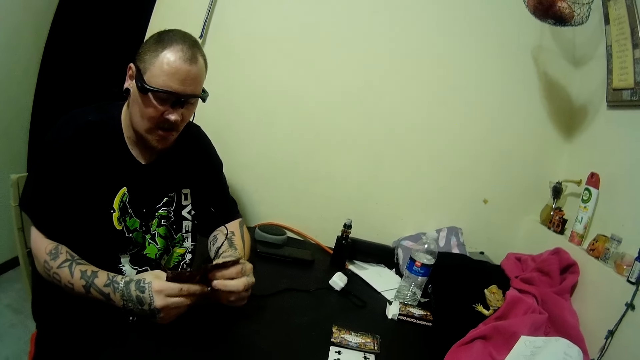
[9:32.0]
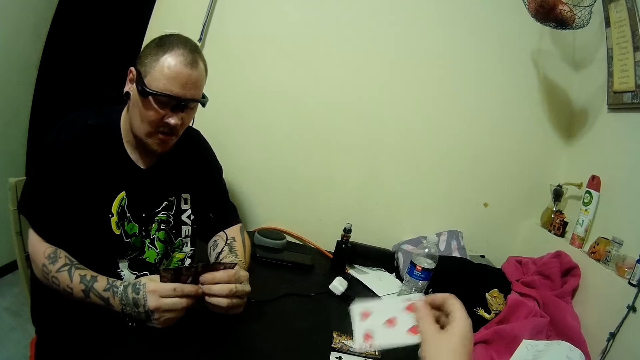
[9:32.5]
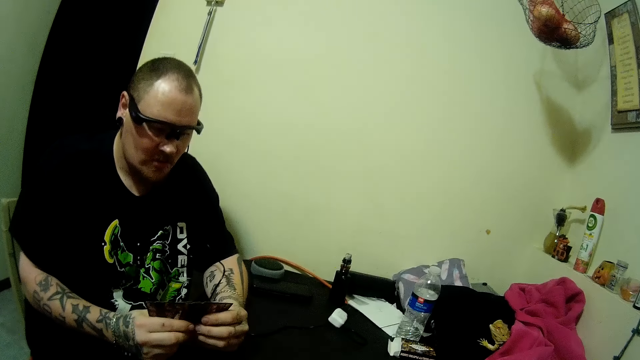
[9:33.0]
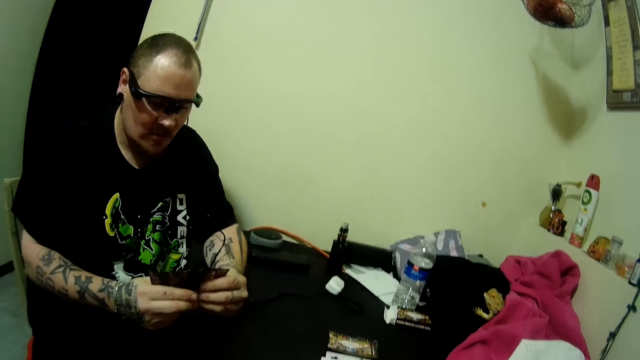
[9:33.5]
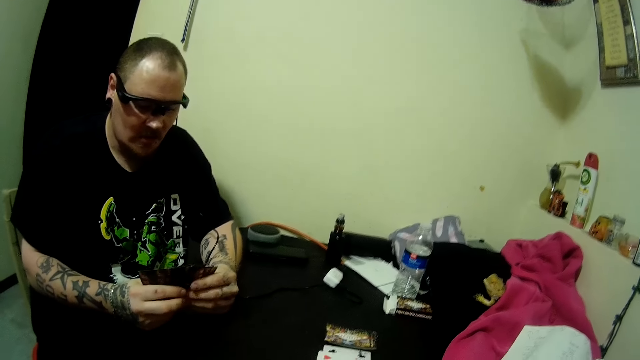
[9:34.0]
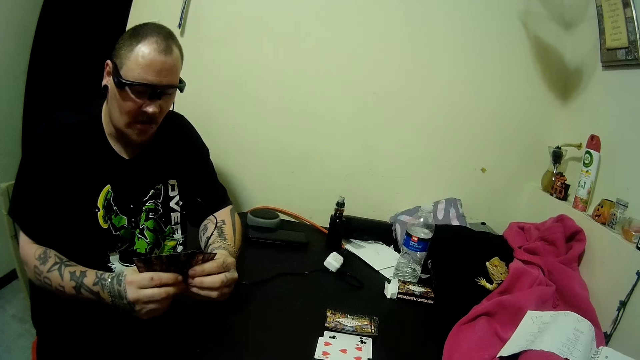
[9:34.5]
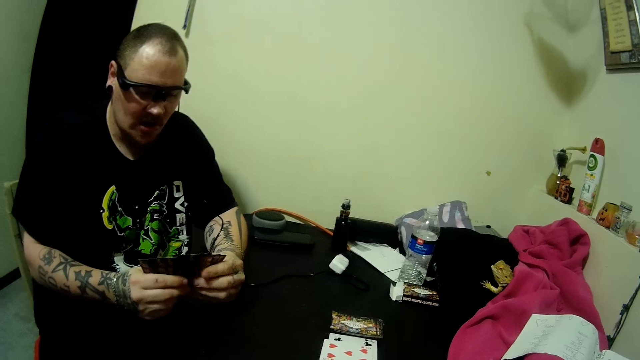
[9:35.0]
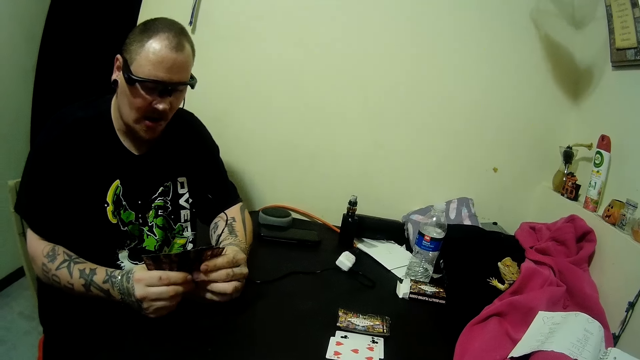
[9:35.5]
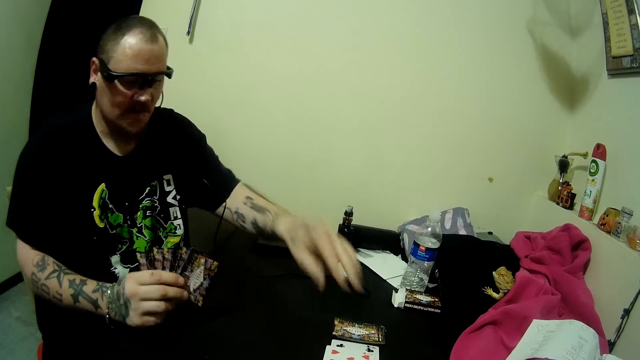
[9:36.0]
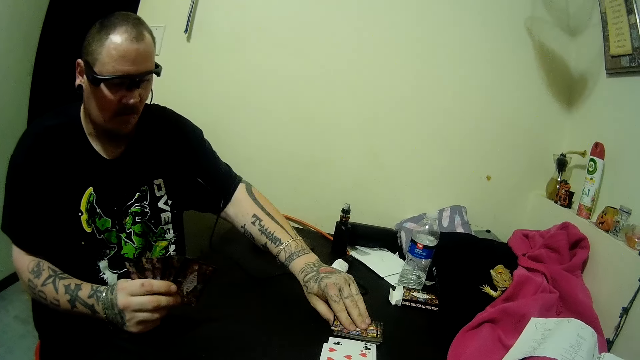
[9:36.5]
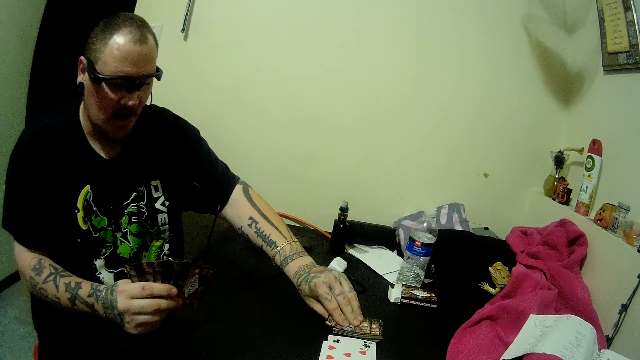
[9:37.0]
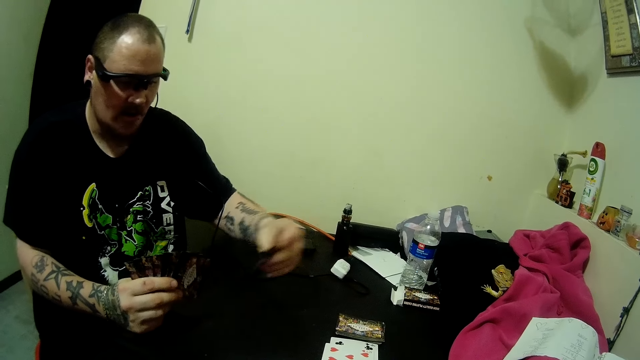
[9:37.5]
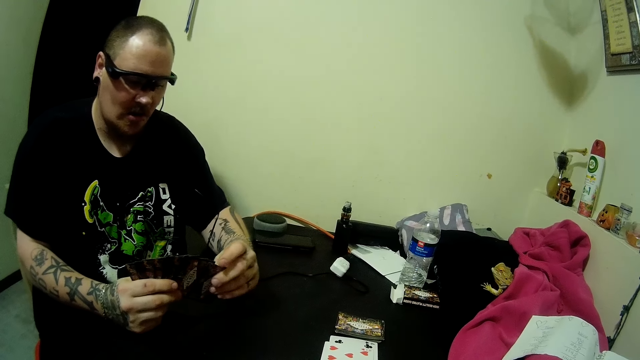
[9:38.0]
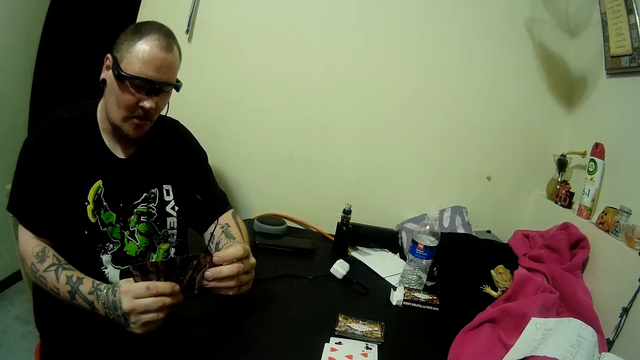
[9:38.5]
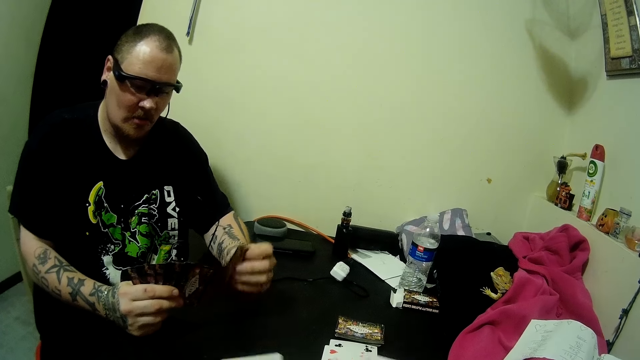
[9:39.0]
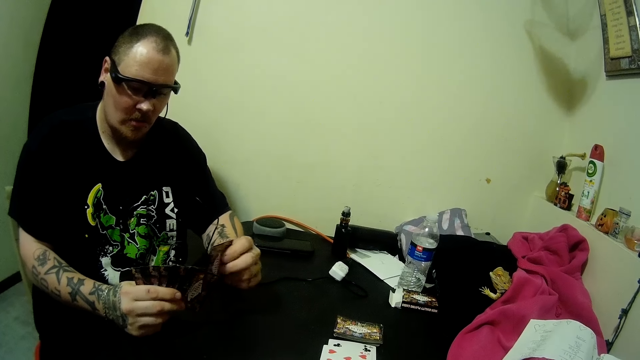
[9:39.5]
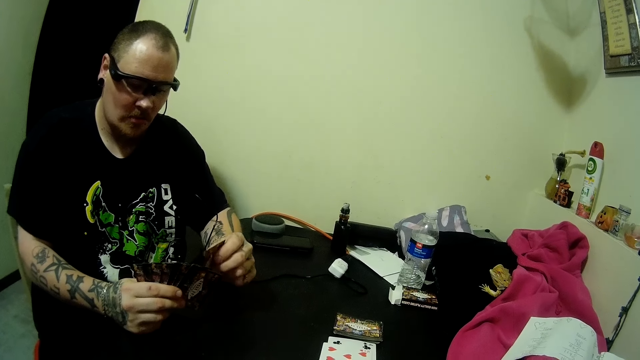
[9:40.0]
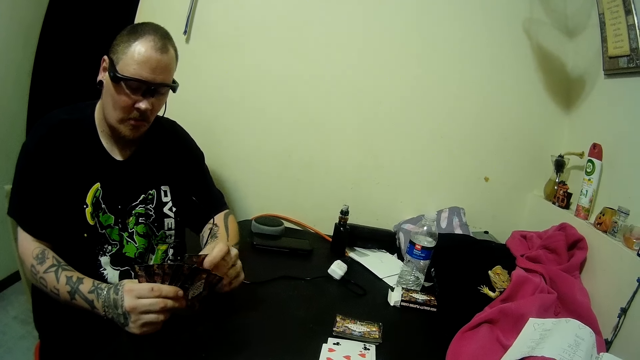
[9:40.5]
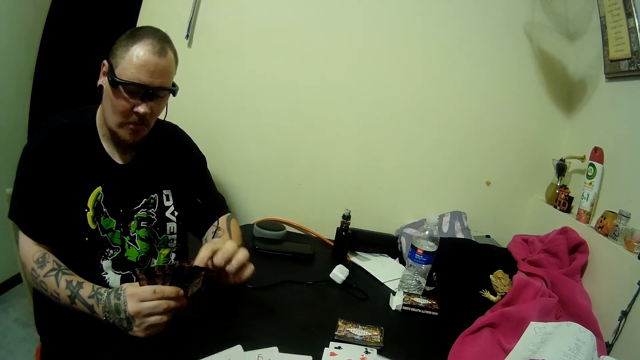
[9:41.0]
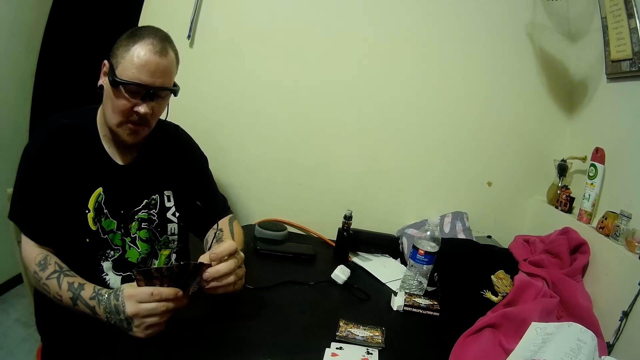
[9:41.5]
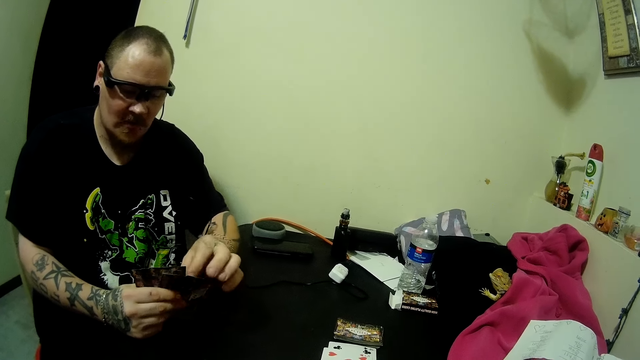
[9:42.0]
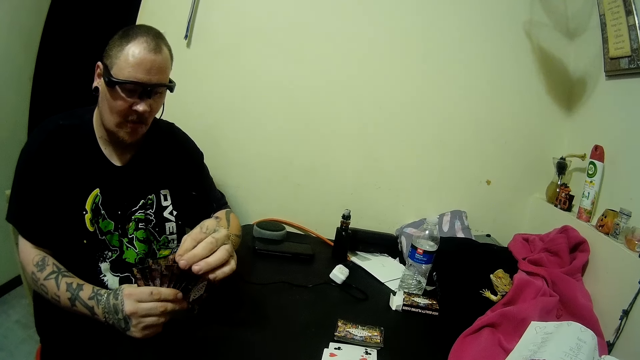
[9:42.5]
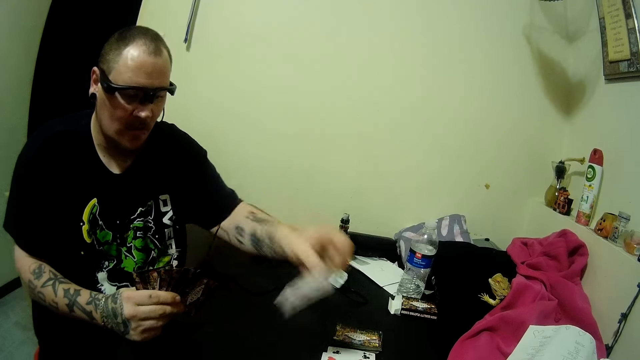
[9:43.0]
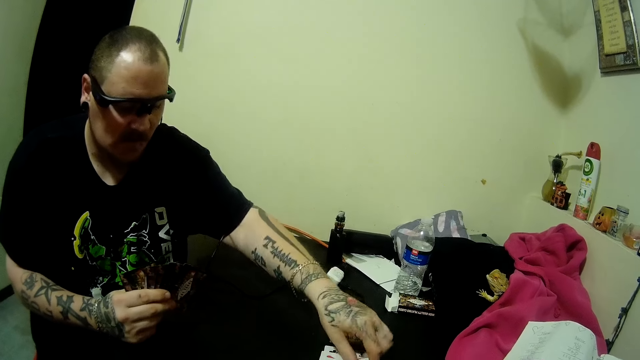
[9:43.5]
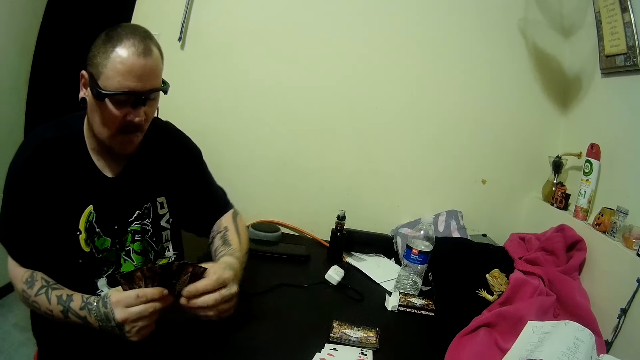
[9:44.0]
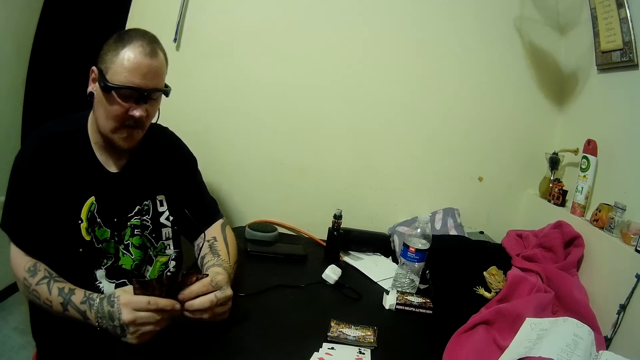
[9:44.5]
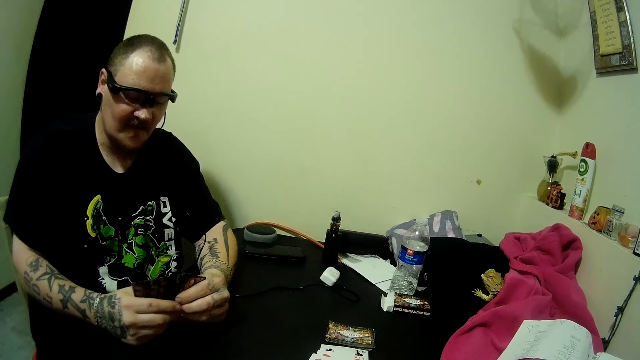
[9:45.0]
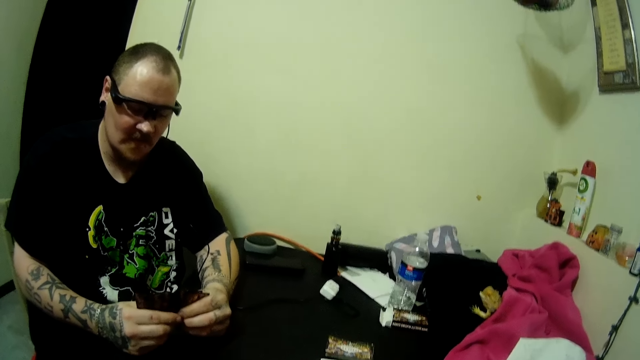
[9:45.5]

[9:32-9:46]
The man holds the cards with hands. The camera wearer drops a card on the table. The man picks a card from the deck of cards on the table, arranges the cards in his hands, and drops a card on the table. The man picks a card from the other hand and holds the cards with hands.

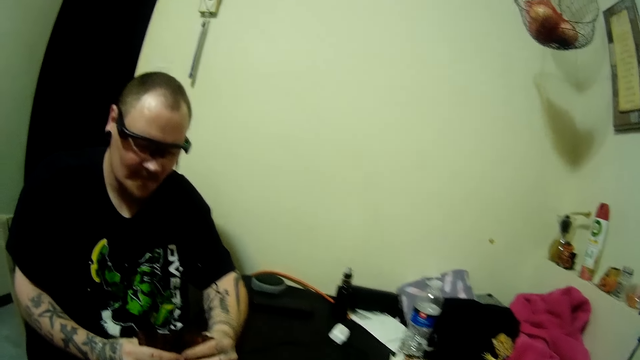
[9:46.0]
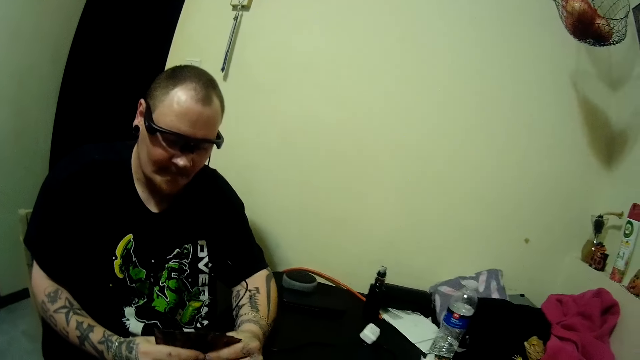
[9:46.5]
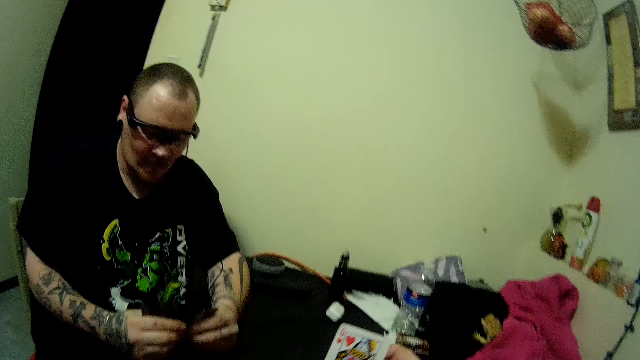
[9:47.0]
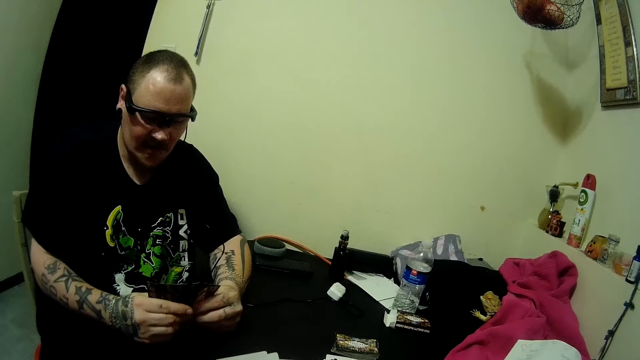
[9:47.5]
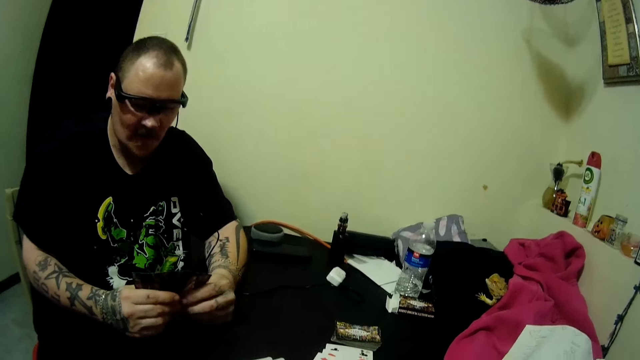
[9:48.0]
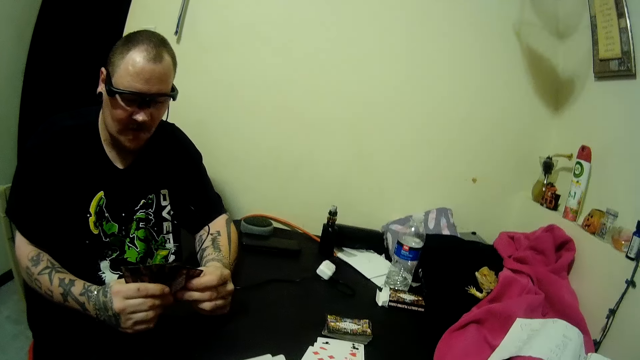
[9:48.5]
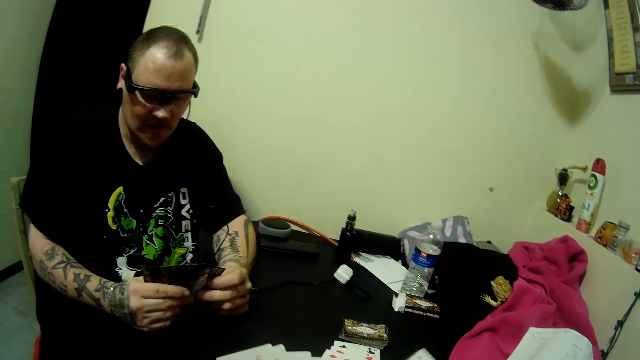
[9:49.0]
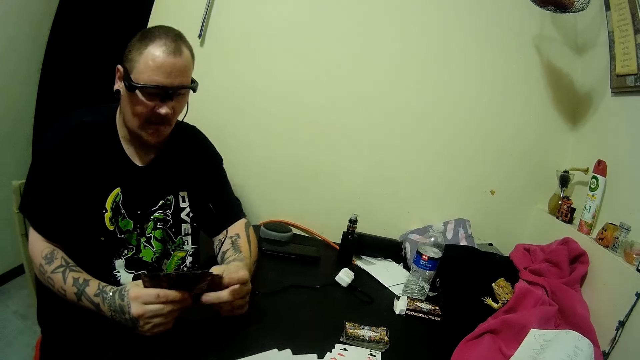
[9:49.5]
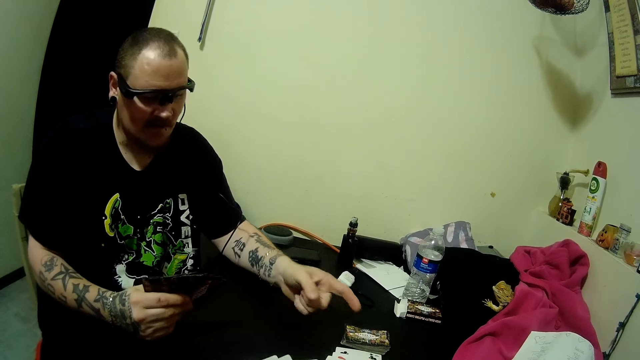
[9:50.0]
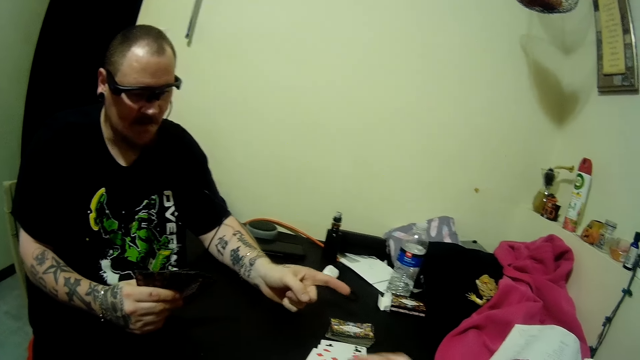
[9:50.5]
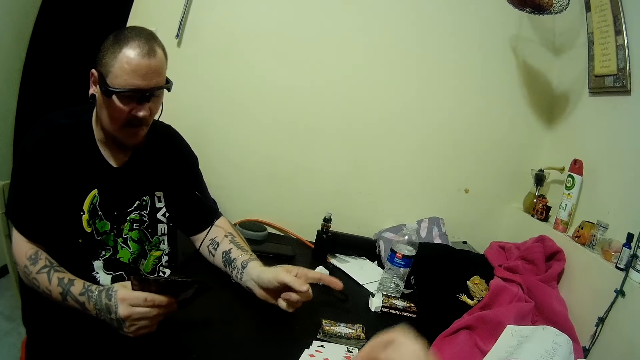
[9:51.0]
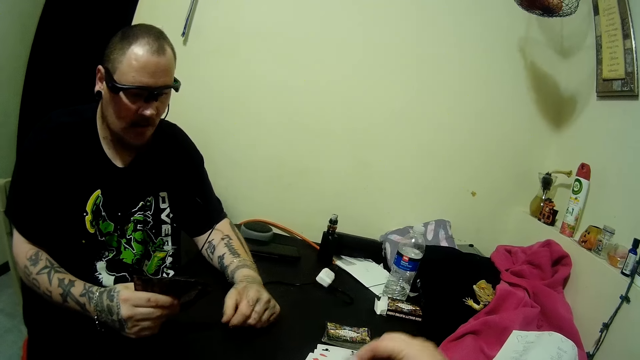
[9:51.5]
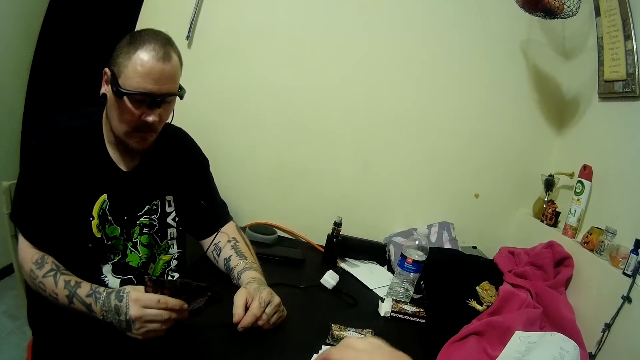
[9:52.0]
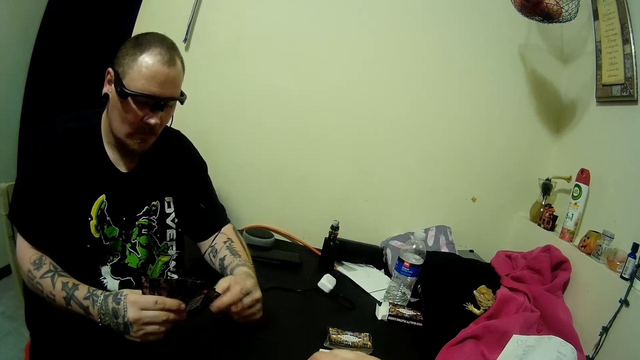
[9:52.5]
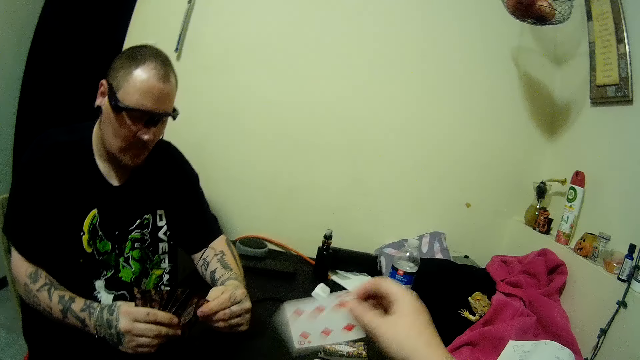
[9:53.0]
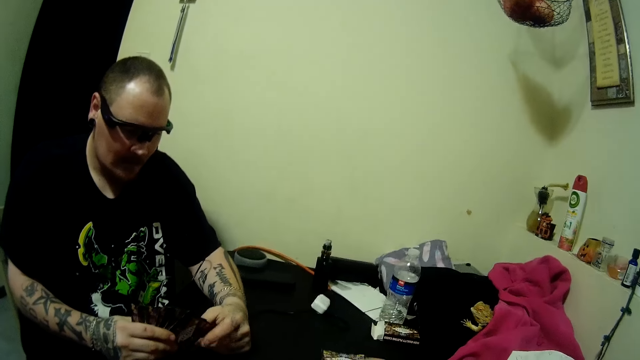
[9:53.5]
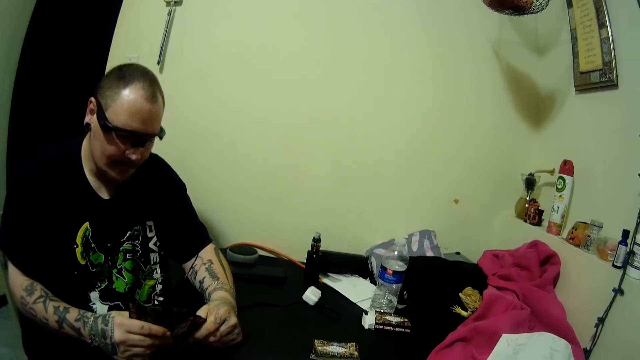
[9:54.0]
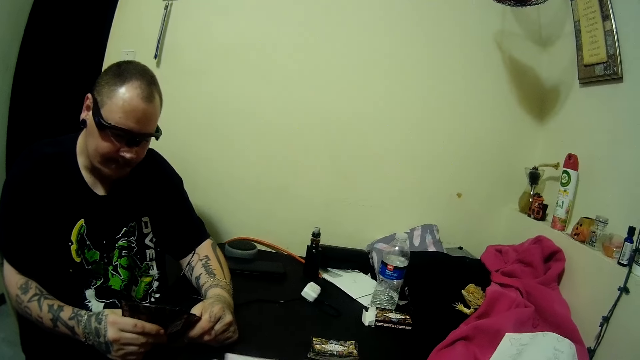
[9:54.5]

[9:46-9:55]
The camera wearer moves a hand. The man points with a finger. The camera wearer holds up a card and drops the card on the table.
